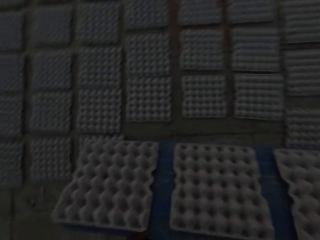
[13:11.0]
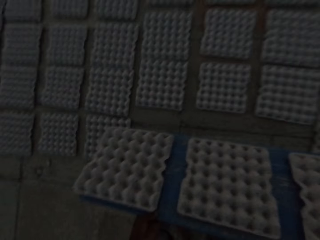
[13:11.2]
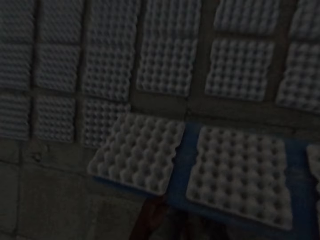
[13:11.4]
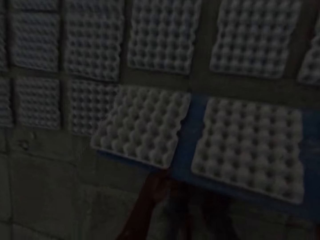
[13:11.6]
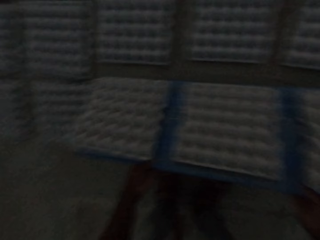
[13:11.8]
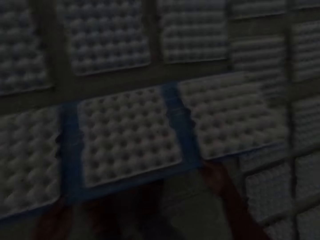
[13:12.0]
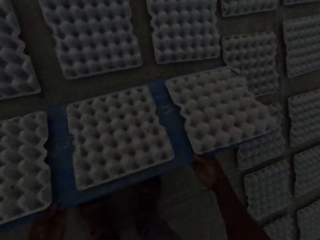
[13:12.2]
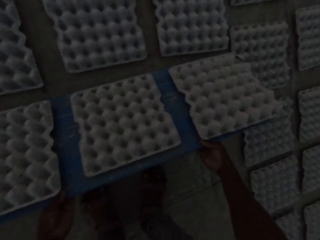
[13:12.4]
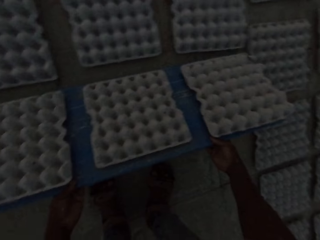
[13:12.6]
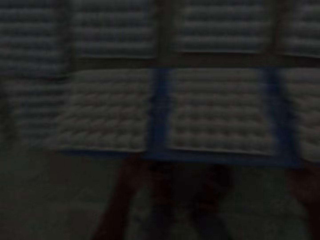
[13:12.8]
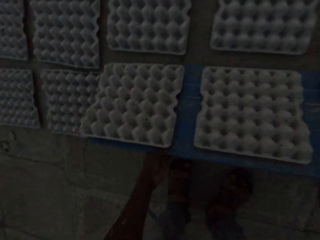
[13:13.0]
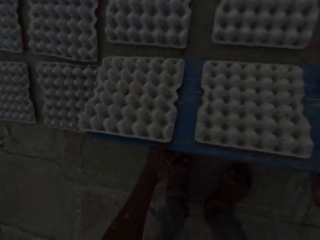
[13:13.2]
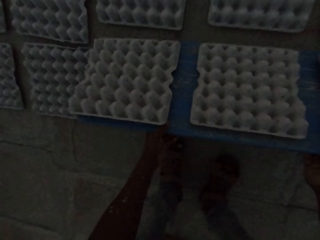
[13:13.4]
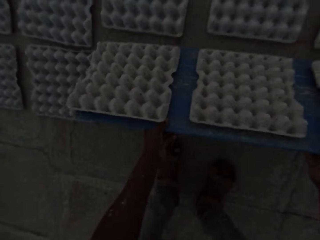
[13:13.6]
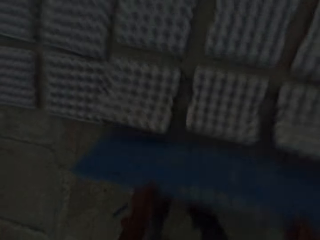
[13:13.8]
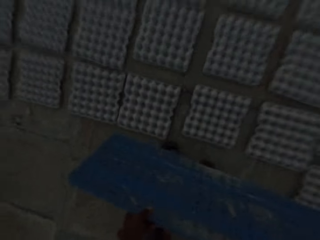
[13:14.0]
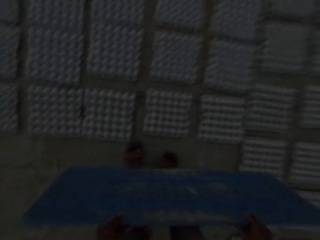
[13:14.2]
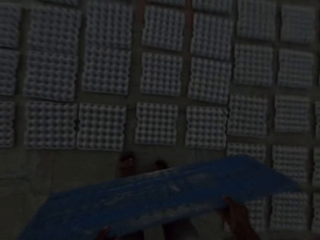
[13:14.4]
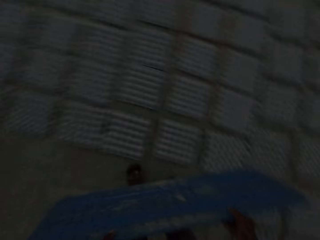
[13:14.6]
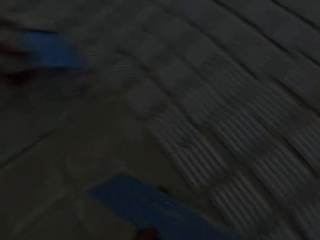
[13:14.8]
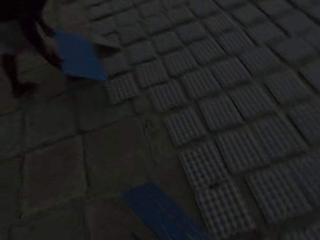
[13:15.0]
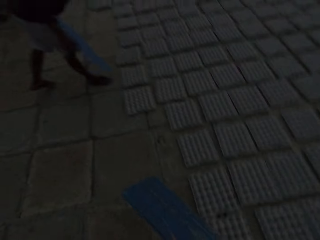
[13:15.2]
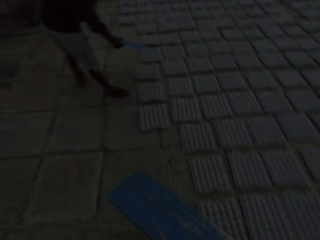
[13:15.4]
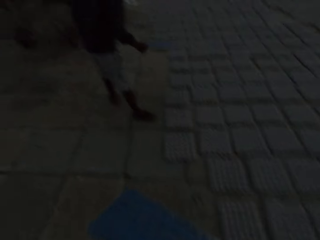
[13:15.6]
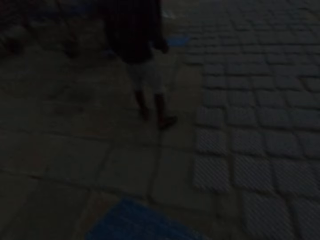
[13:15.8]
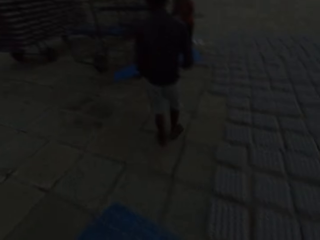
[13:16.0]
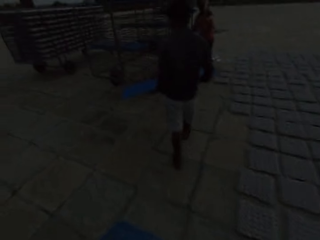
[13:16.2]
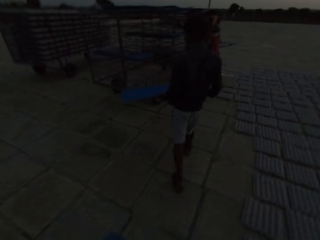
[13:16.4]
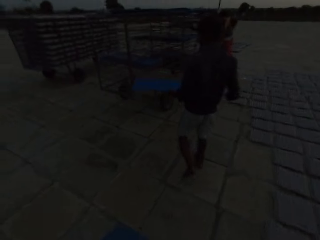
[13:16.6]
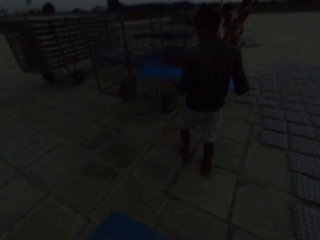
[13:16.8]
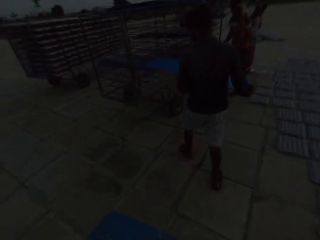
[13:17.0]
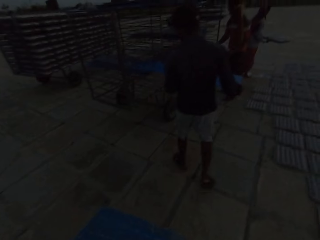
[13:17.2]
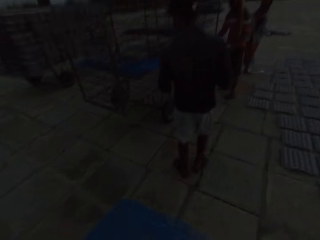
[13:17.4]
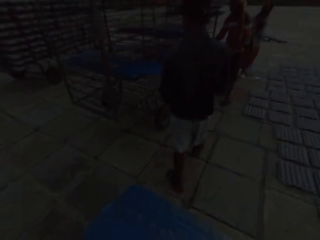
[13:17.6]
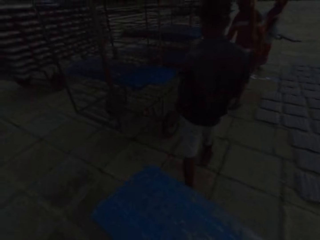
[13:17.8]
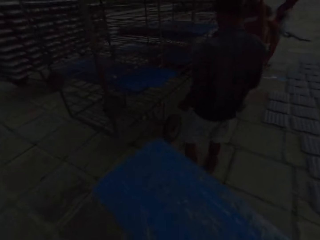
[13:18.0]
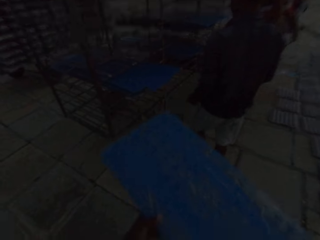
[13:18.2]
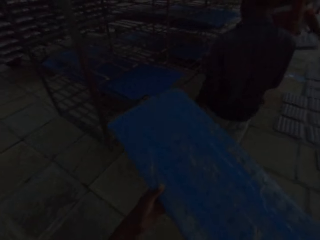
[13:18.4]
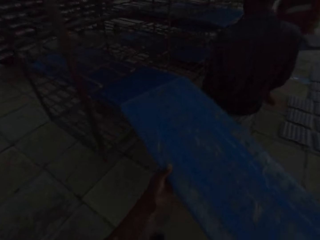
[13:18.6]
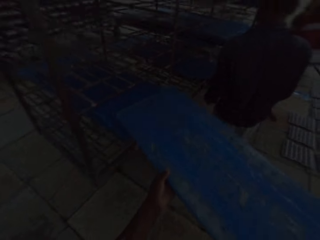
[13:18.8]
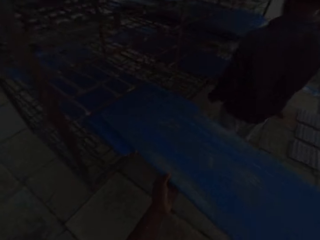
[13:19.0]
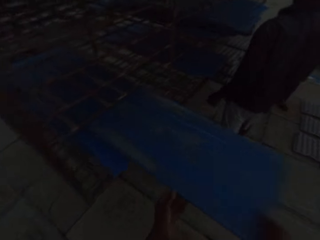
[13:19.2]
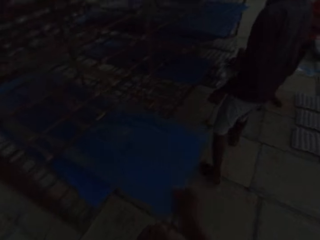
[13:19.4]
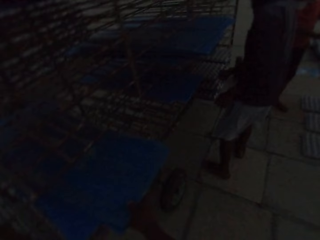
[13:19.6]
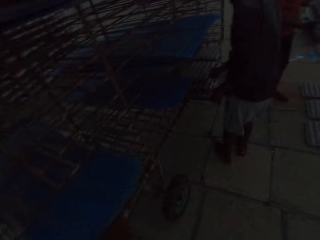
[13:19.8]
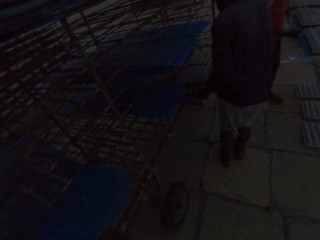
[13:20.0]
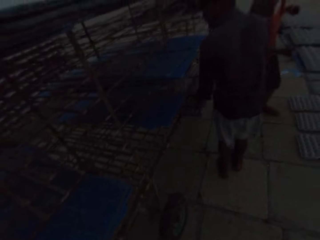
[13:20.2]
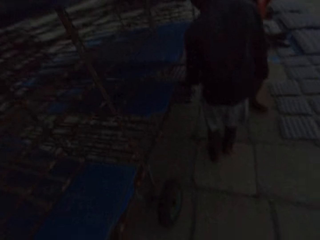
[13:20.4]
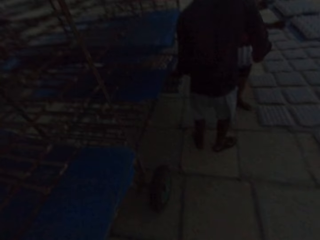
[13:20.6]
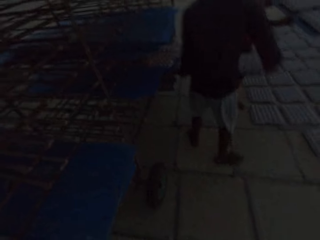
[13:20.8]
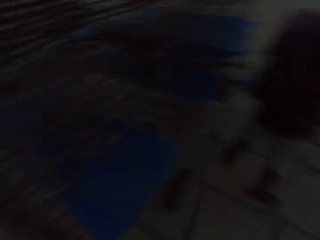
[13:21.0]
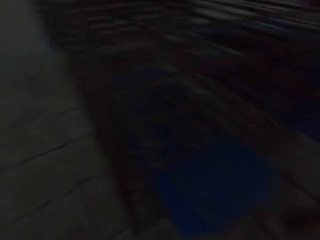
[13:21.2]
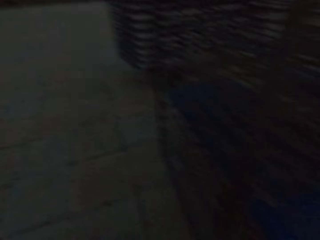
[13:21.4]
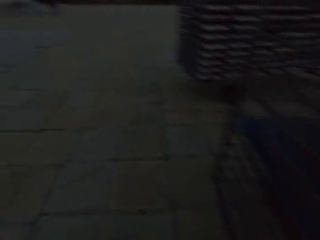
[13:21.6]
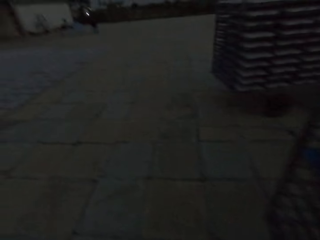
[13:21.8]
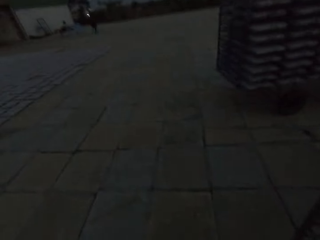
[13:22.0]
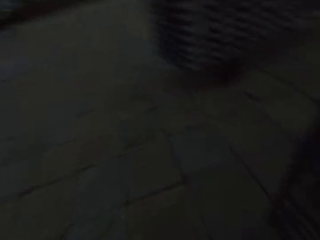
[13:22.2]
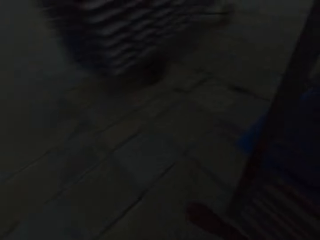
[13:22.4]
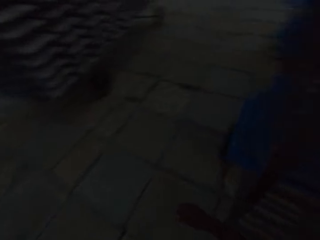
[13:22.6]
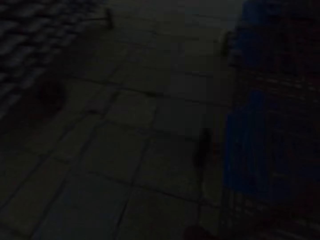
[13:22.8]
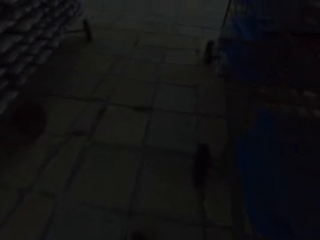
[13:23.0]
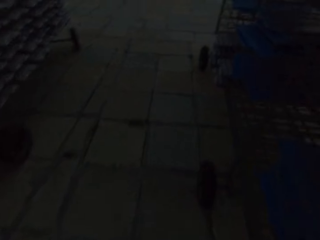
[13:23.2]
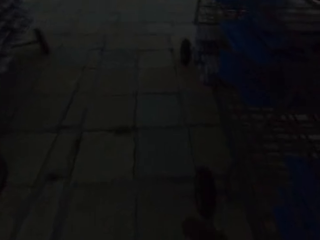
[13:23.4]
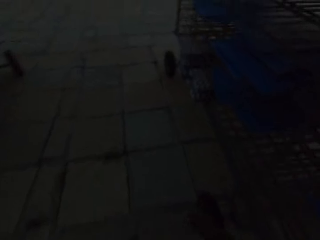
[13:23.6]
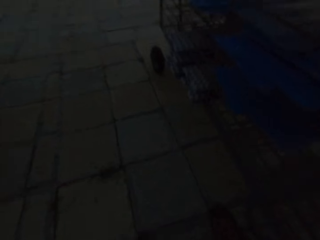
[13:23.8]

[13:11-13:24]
The camera wearer tosses the egg crates from the blue tray to the ground. He places the blue tray in his hands on the movable rack. He walks around the movable rack.

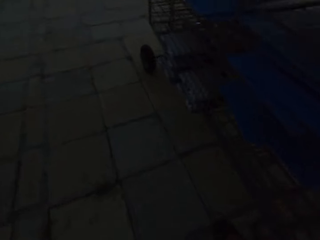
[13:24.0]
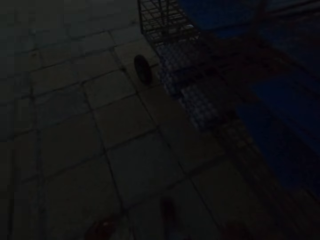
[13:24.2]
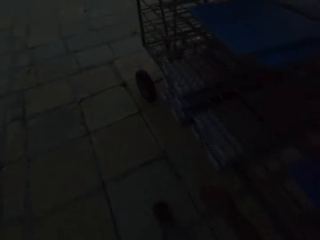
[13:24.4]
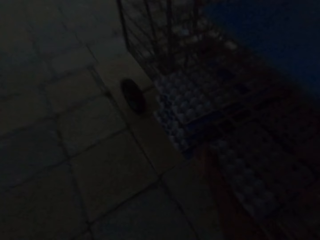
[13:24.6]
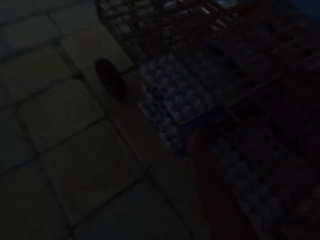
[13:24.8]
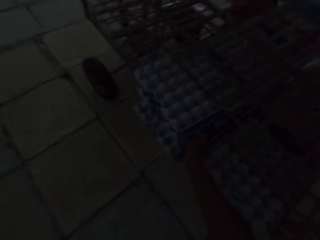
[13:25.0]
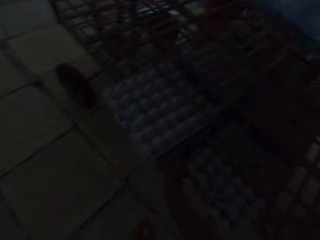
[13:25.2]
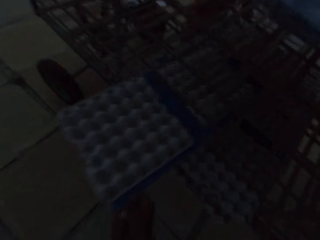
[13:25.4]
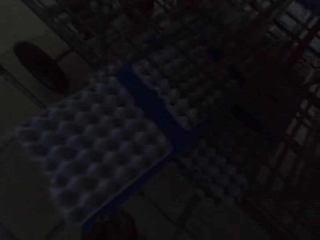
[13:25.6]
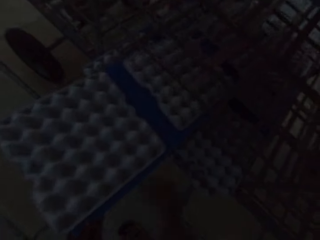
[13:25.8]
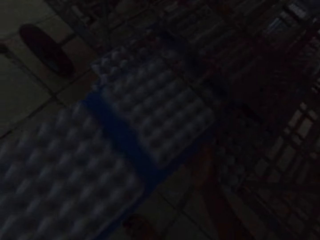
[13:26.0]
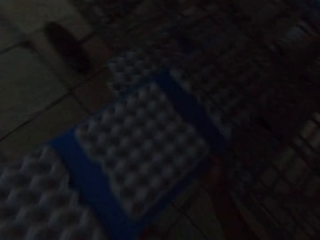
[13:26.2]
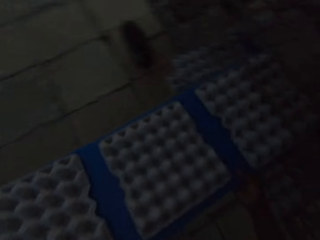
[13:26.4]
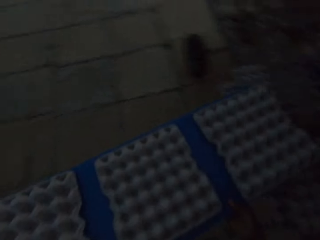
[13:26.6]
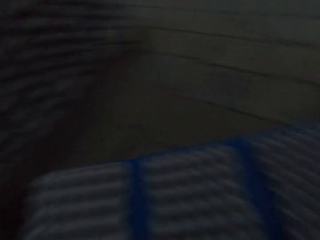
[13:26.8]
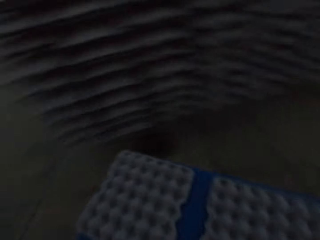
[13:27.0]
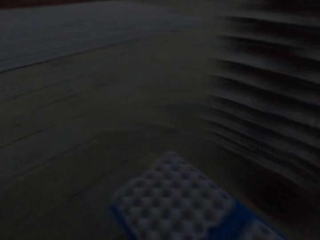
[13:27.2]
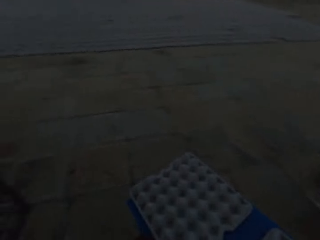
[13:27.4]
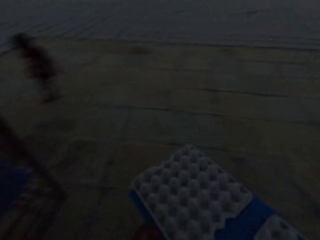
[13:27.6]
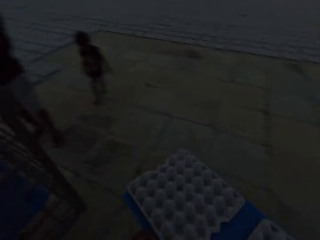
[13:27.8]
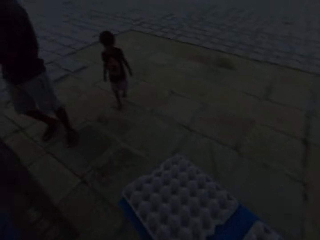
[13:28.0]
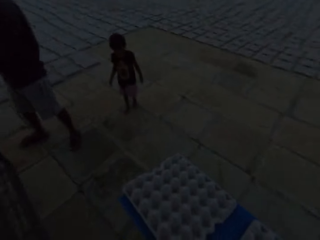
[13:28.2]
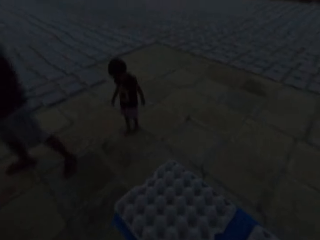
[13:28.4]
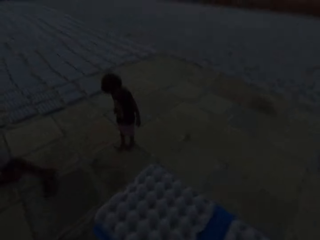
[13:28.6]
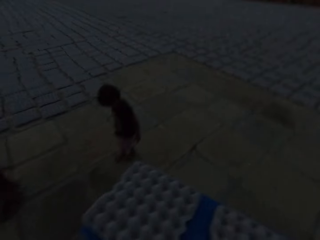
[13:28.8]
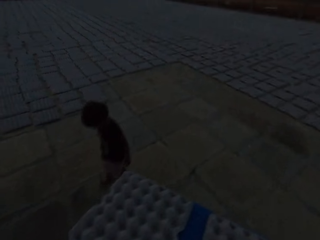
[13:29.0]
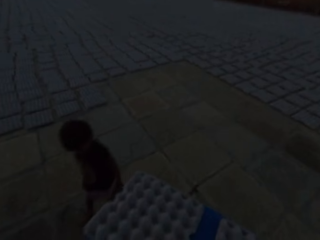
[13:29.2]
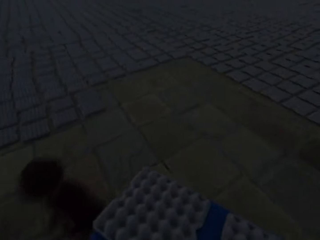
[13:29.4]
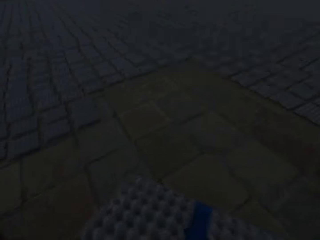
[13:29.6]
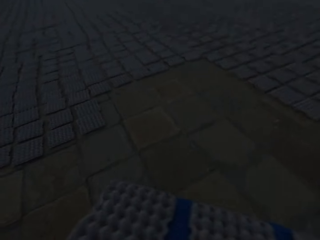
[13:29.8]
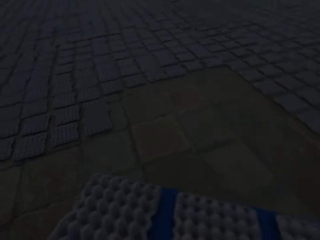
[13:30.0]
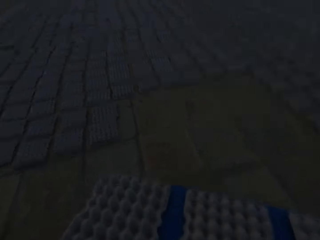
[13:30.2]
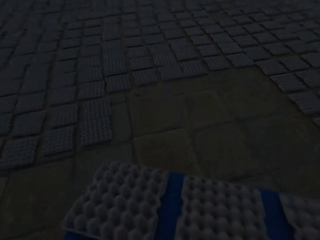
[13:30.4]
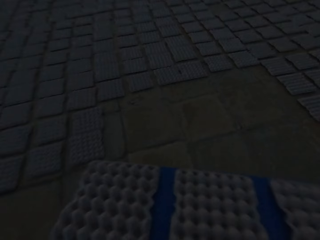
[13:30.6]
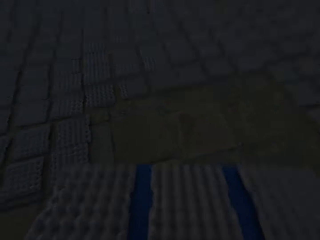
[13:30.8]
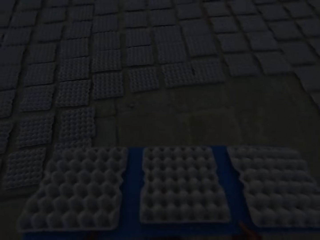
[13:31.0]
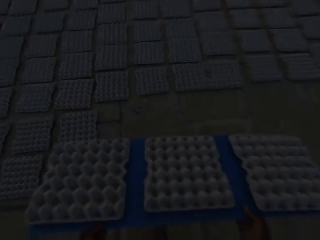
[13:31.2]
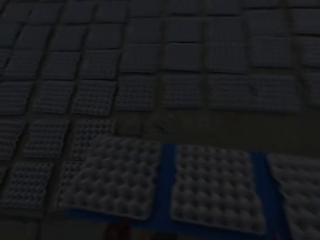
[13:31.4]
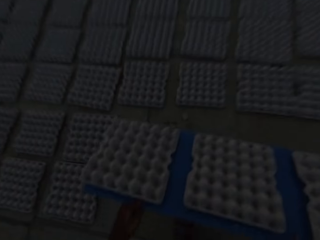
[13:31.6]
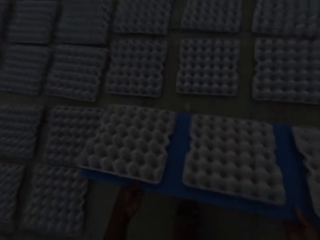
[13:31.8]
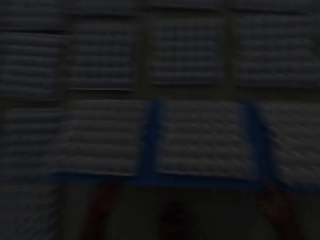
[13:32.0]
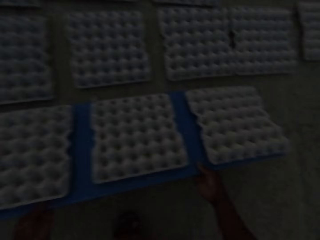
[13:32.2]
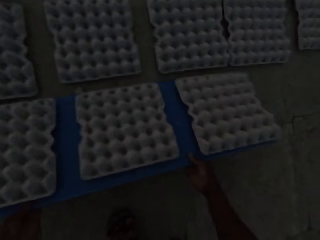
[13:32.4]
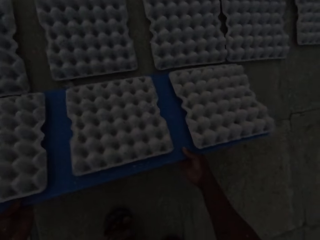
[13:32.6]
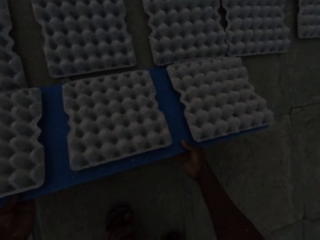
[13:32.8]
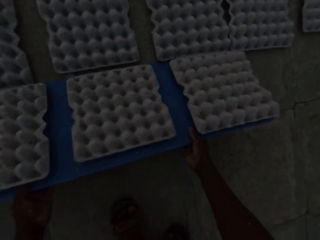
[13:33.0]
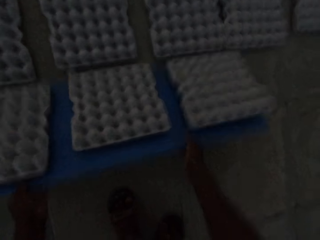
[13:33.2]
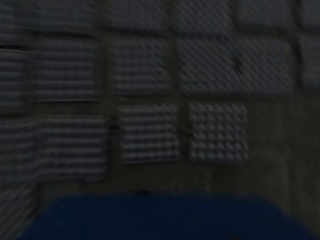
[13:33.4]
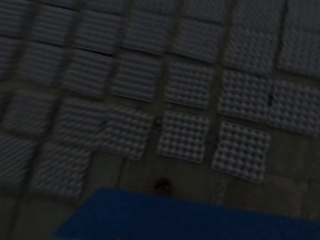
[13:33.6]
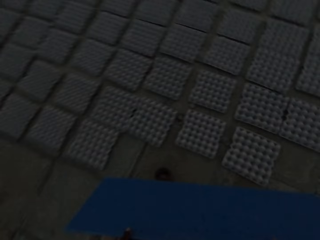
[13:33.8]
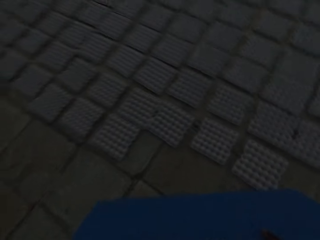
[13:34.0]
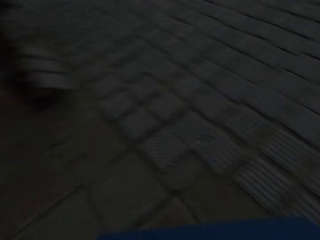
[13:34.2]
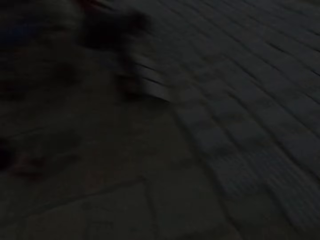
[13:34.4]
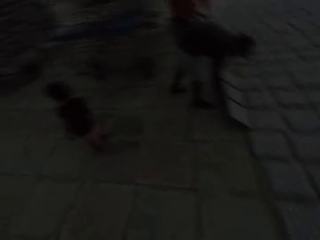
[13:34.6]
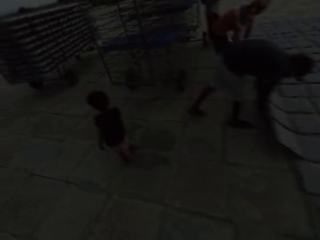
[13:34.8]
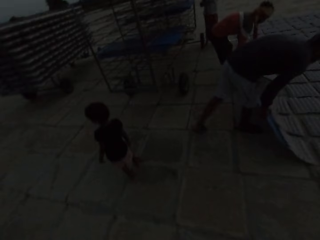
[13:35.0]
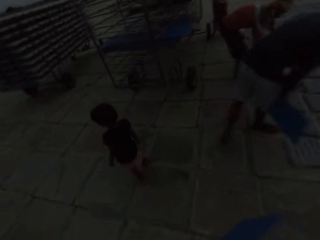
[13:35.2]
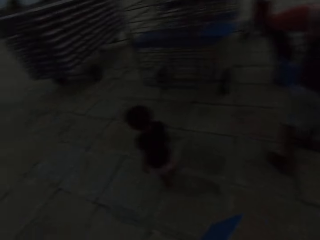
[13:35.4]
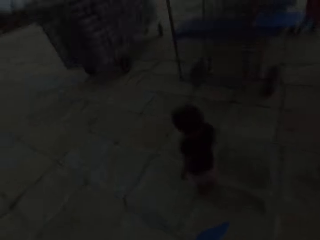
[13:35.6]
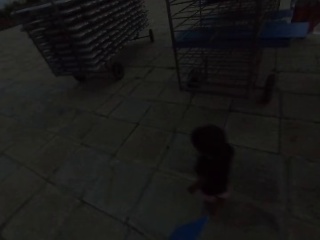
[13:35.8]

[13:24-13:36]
The camera wearer picks a blue tray of egg crates from the movable rack with his hands. He tosses the egg crates from the blue tray to the ground.
